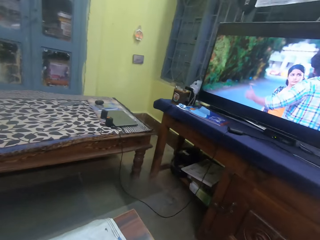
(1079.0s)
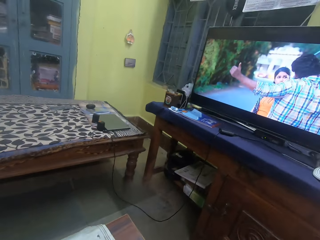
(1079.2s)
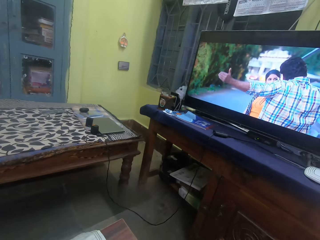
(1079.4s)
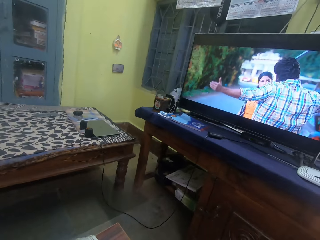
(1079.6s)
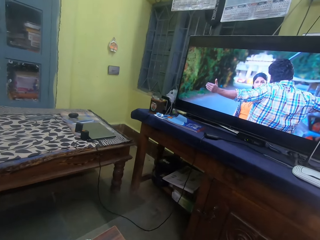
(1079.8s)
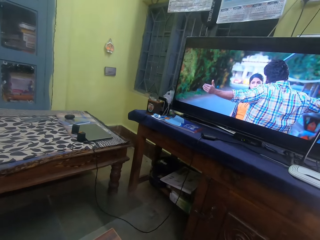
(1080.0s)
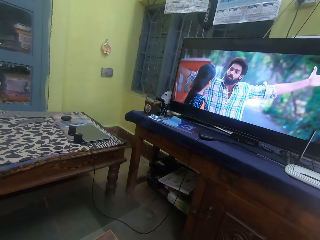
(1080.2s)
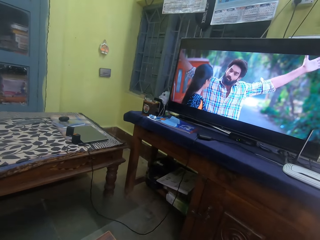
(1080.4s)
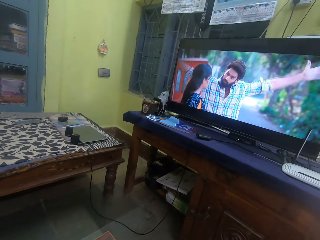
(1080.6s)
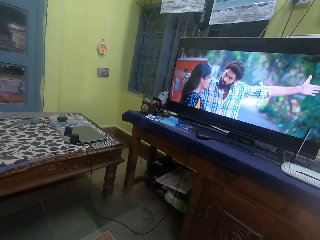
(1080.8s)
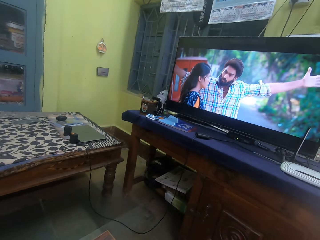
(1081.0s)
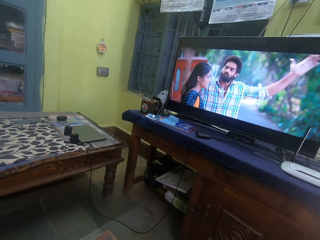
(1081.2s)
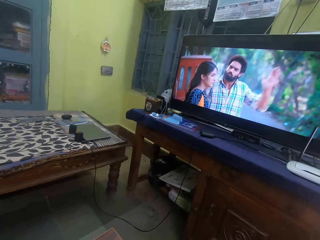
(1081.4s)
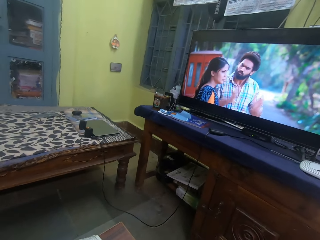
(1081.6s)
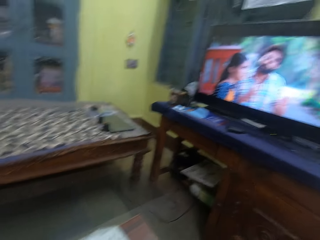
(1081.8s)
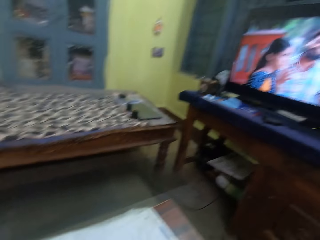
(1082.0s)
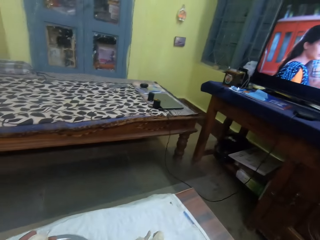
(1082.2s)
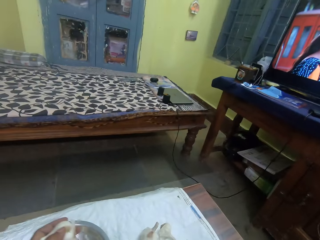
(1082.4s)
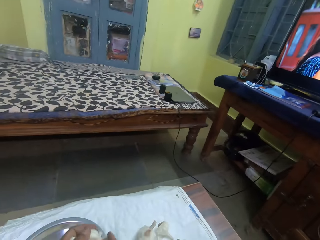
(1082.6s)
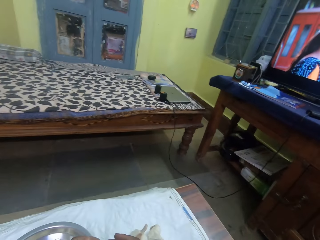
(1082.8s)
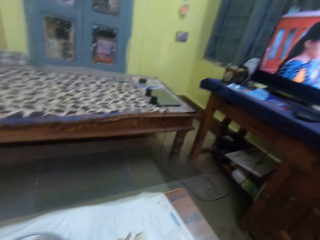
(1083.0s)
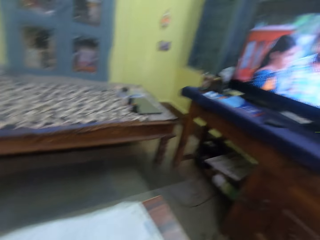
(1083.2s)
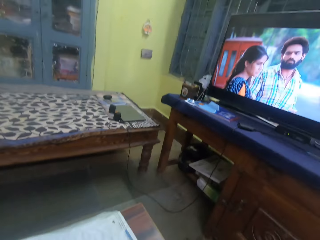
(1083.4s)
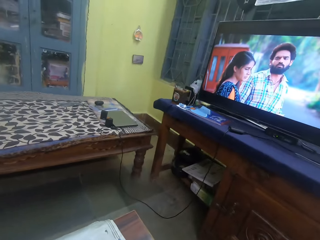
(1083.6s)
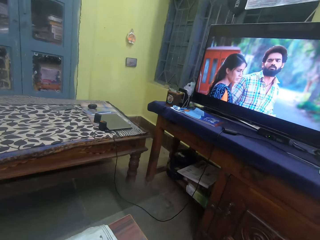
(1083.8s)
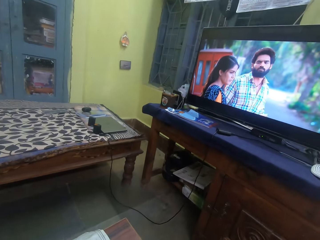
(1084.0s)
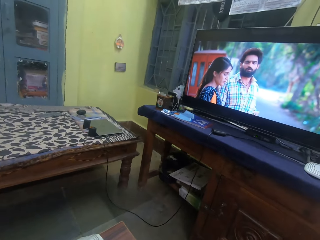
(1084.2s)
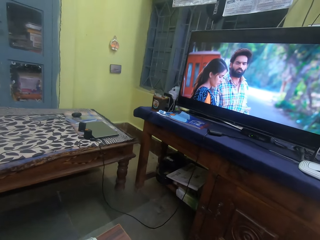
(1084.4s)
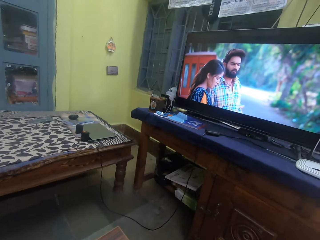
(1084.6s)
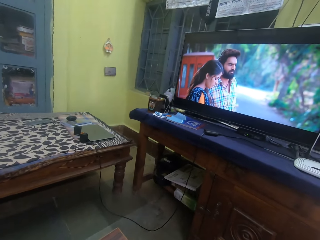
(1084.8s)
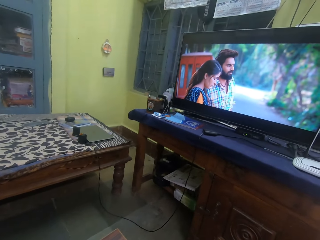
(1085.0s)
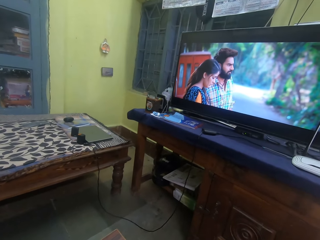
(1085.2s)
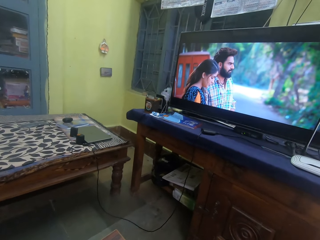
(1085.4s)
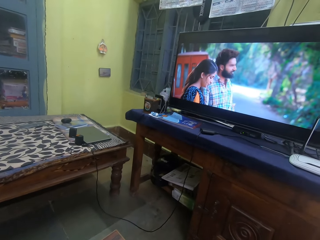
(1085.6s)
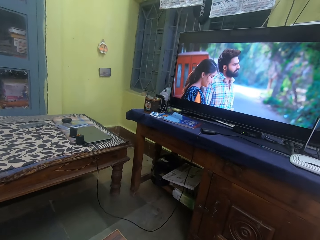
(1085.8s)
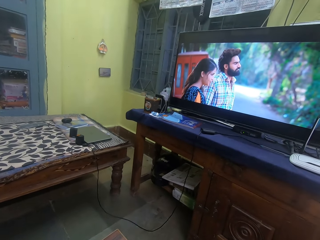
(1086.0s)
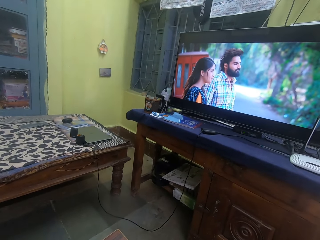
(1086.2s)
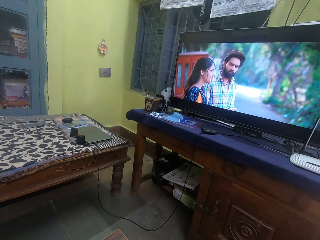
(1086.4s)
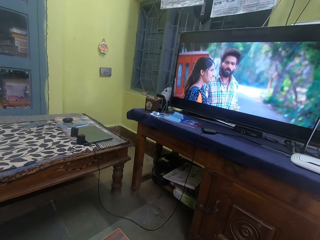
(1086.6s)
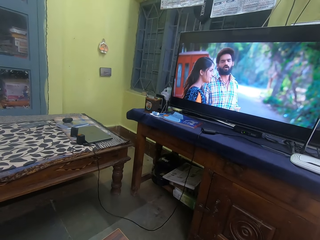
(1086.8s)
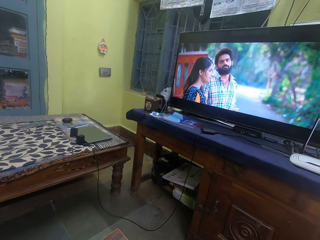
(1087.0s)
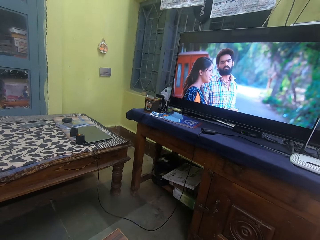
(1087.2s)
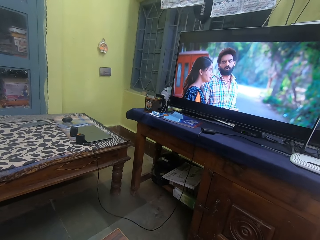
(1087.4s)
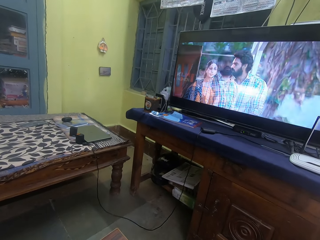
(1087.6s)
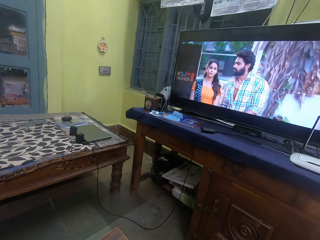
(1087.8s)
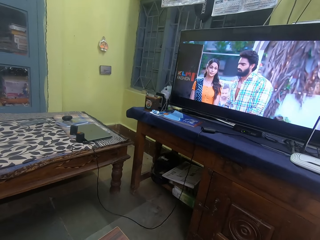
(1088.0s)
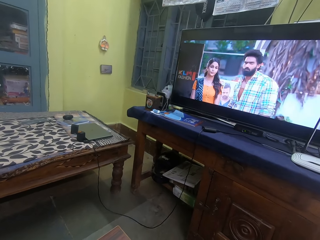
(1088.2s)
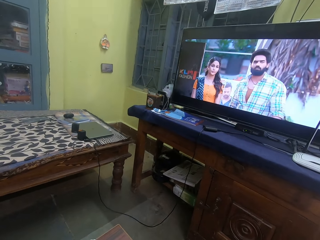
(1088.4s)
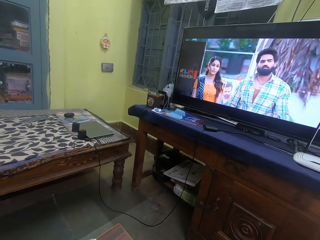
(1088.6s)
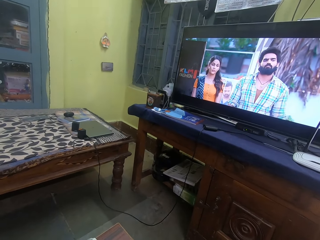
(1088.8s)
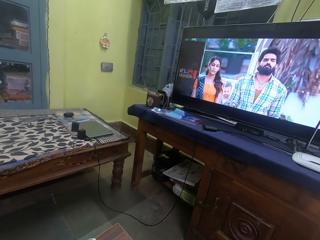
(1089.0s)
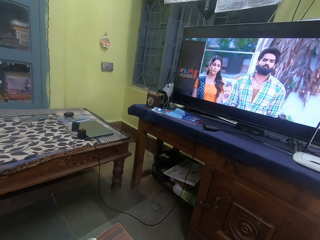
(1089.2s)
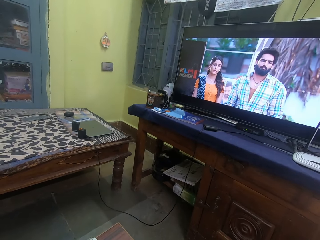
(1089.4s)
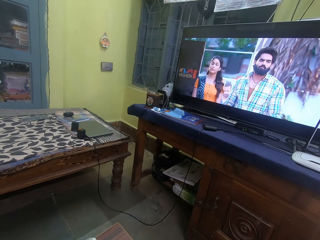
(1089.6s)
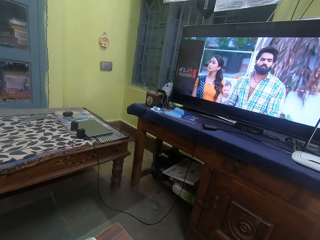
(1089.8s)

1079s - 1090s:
The camera wearer watches the TV. They put onions in a bowl. They watch the television.

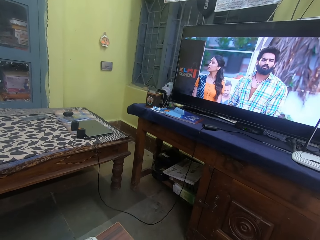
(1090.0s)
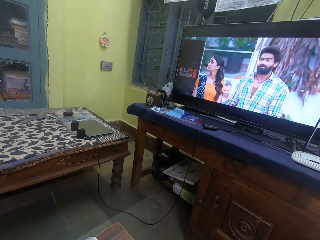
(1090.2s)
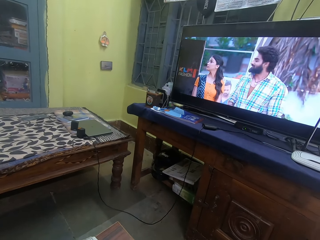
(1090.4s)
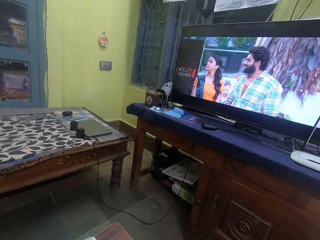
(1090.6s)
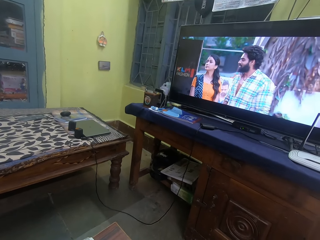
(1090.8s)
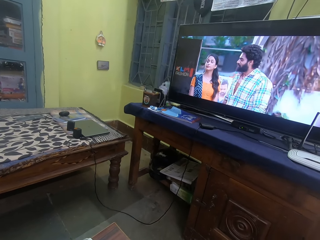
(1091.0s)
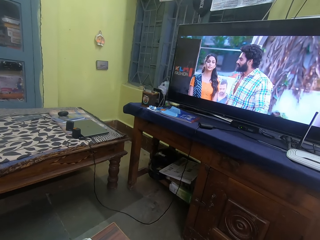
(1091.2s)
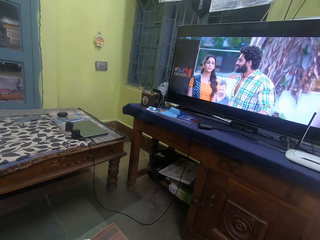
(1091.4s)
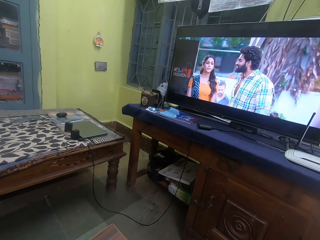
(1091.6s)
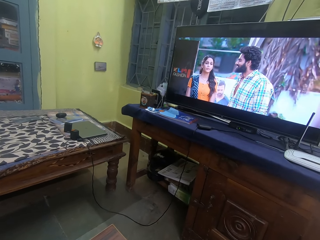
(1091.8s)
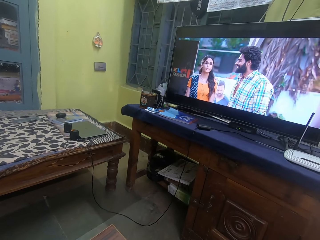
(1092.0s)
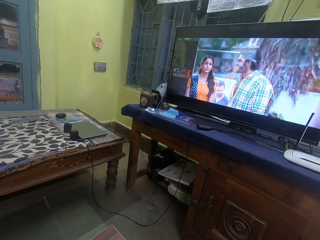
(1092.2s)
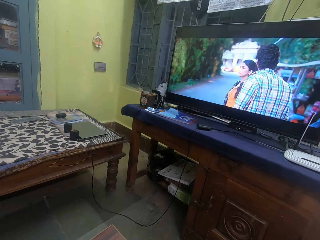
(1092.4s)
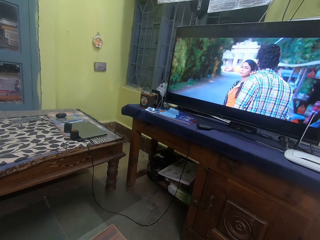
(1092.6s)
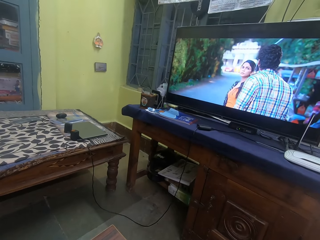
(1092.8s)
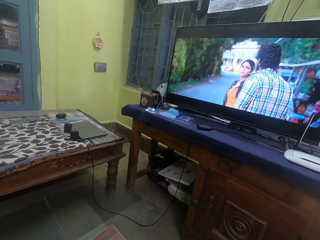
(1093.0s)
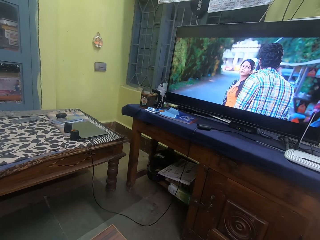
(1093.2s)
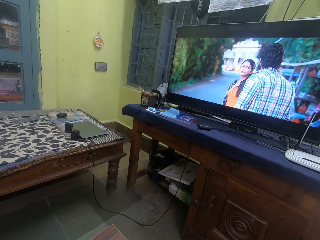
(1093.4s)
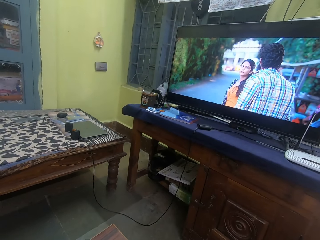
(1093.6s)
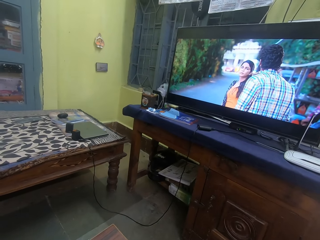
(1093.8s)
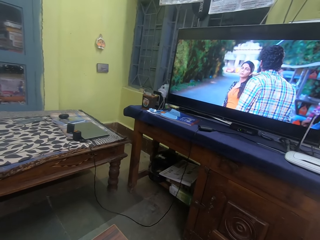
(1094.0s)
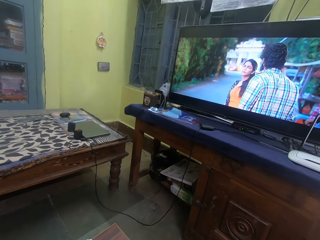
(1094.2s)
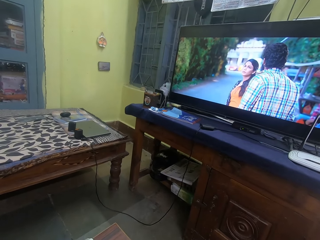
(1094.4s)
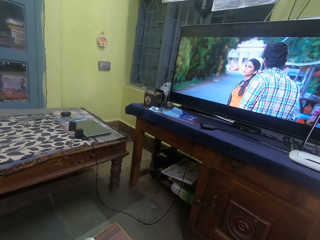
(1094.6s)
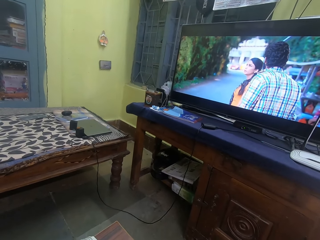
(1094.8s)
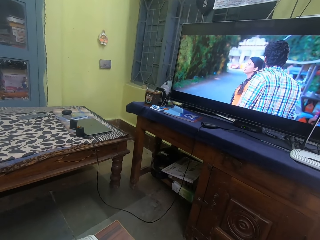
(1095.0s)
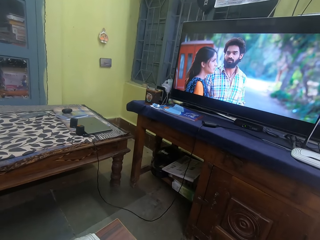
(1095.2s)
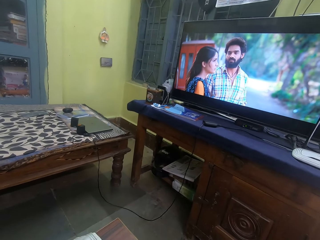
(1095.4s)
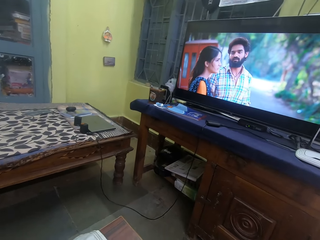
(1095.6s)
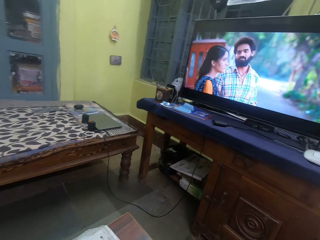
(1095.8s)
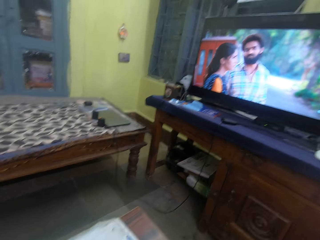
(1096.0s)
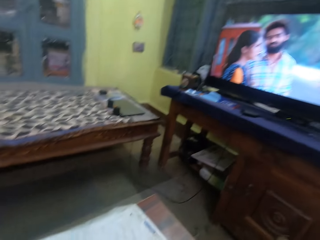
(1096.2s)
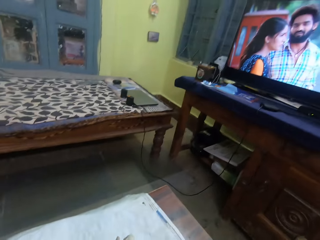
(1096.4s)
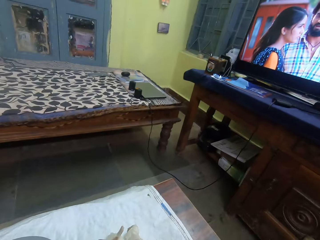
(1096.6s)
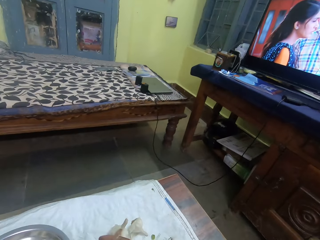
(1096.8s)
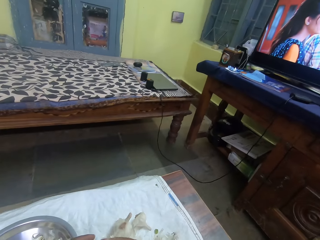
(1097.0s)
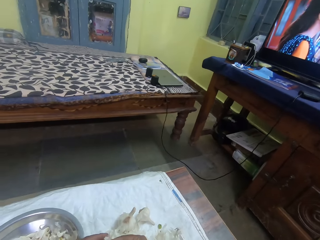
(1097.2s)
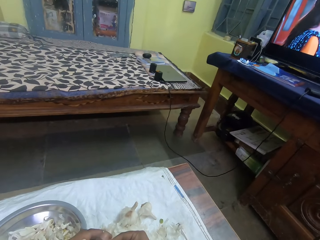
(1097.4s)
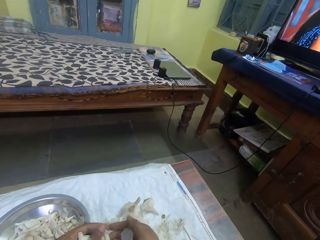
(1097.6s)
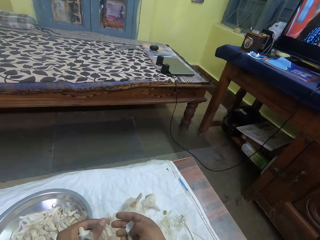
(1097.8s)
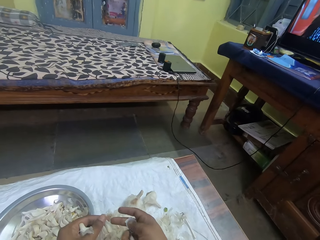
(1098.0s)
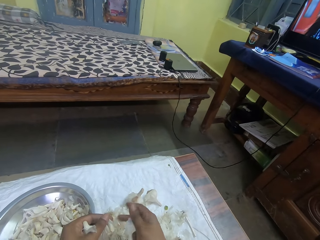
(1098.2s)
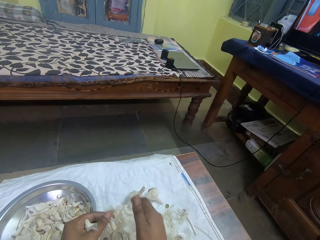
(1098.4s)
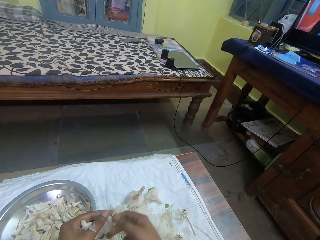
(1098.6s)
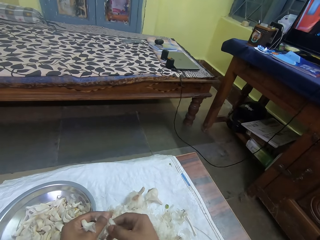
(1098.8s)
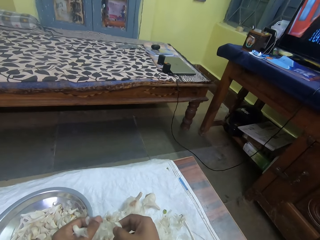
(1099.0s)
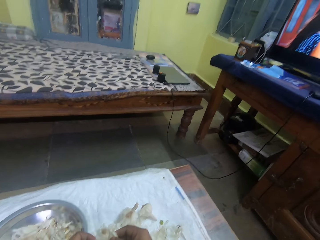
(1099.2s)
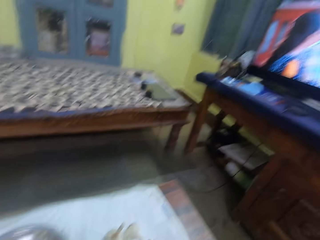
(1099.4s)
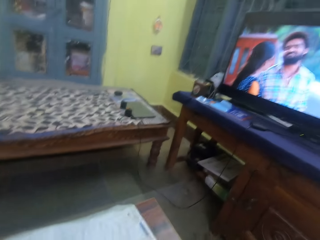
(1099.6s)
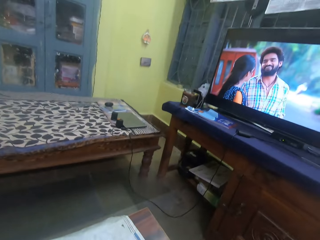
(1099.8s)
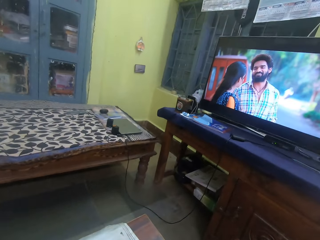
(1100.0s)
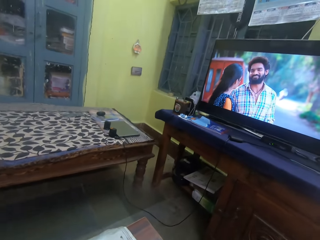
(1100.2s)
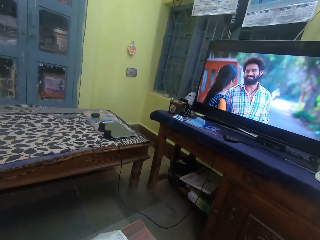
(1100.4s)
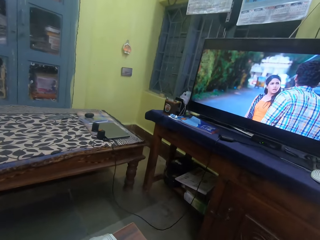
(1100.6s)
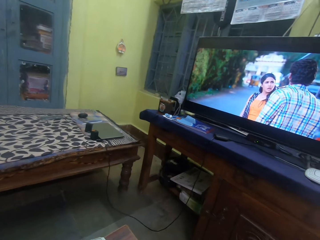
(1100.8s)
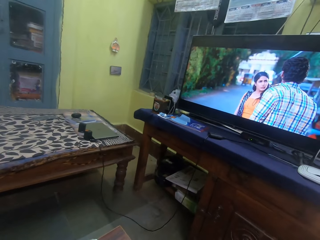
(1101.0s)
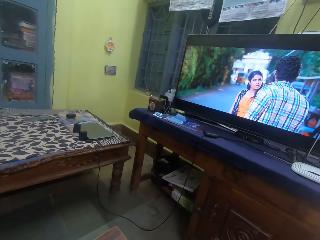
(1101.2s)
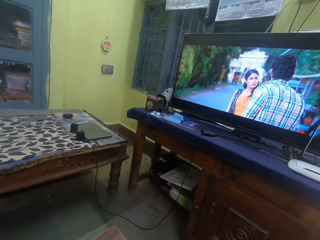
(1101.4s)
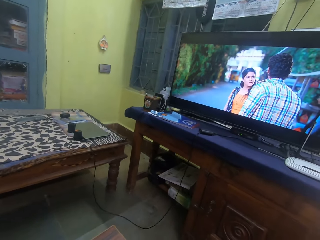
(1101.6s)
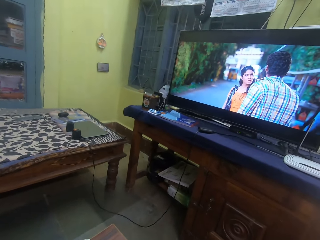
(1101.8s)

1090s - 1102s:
The camera wearer peels the garlic. They watch the television.
